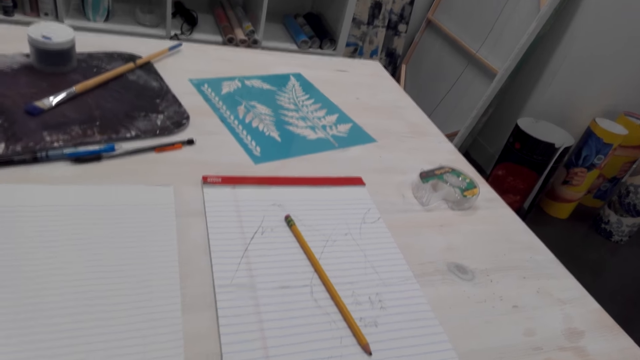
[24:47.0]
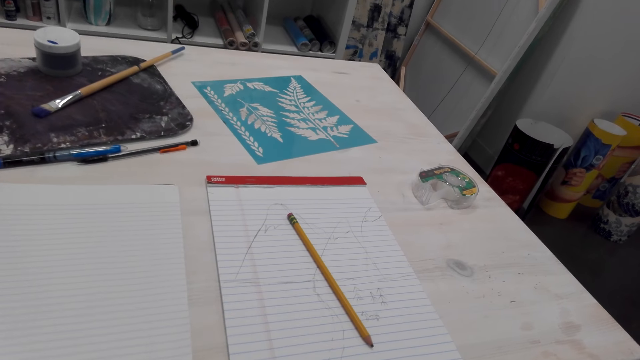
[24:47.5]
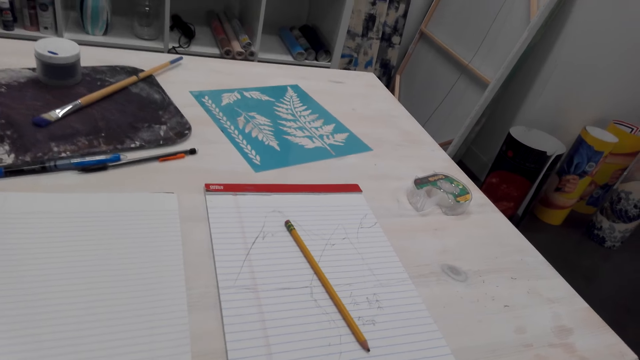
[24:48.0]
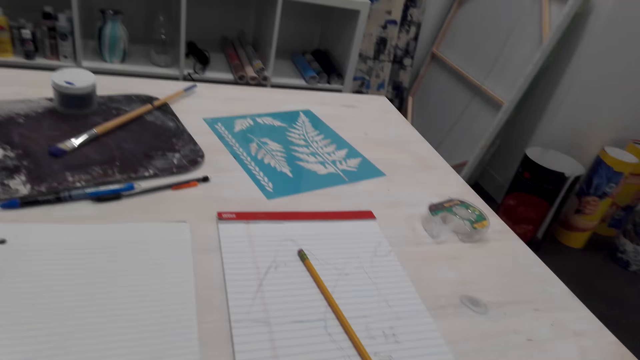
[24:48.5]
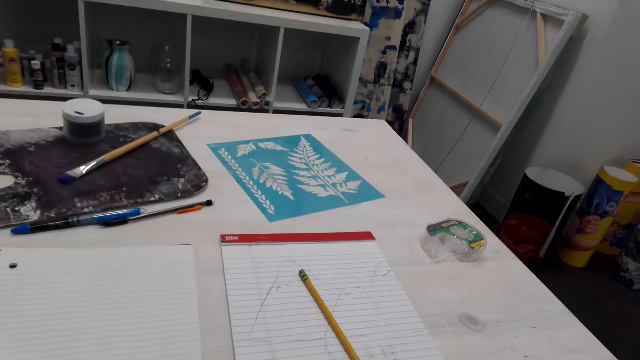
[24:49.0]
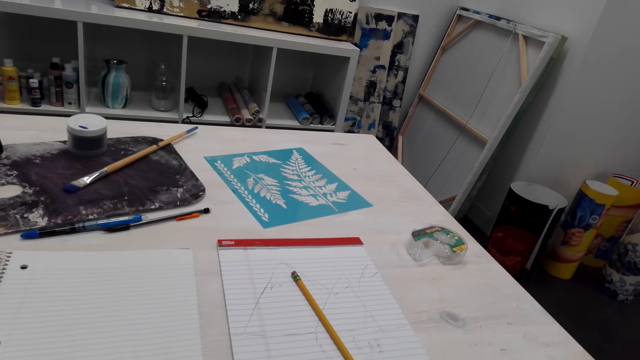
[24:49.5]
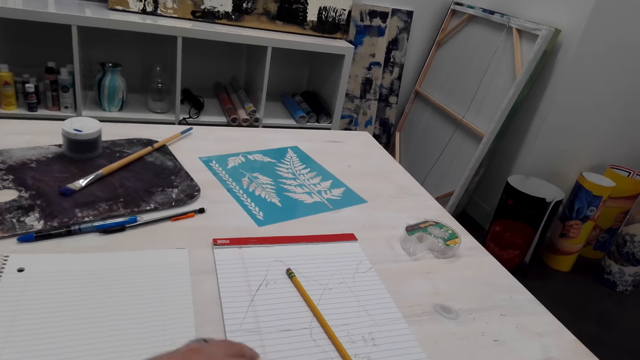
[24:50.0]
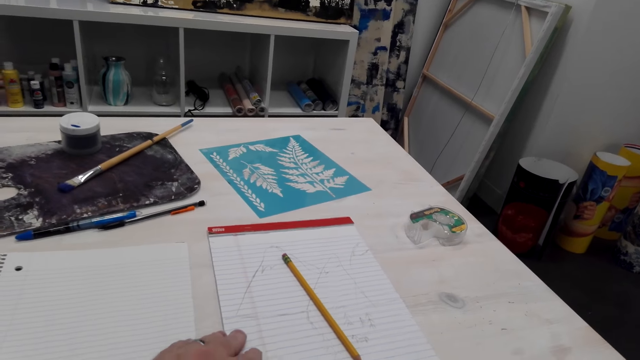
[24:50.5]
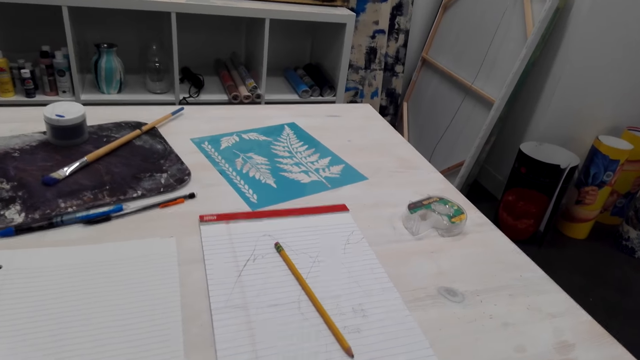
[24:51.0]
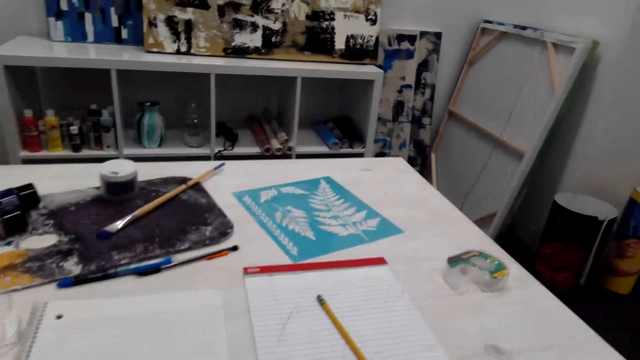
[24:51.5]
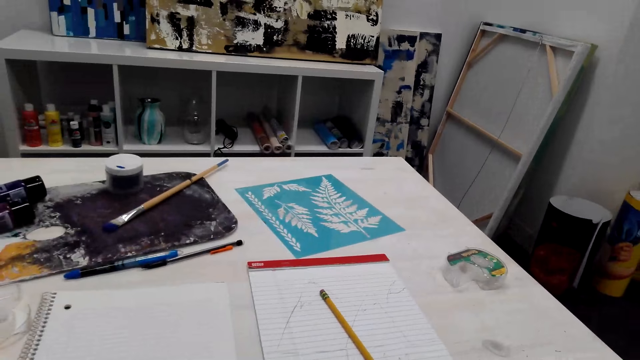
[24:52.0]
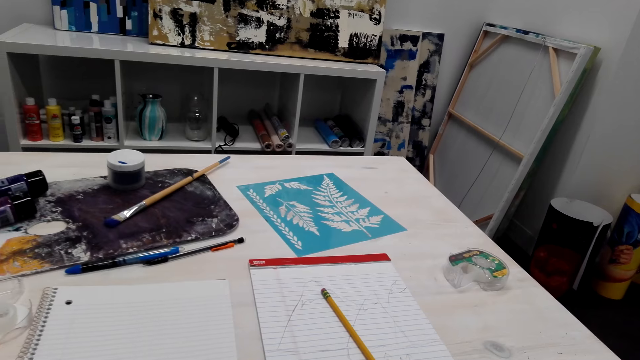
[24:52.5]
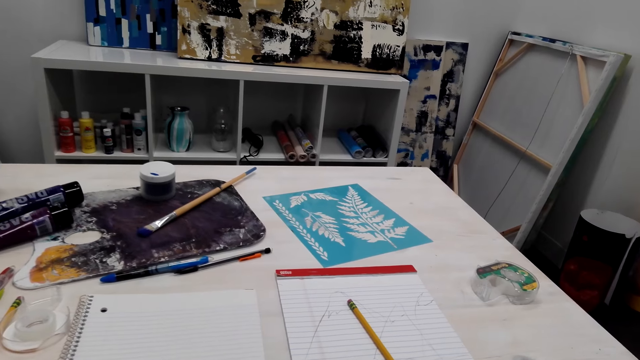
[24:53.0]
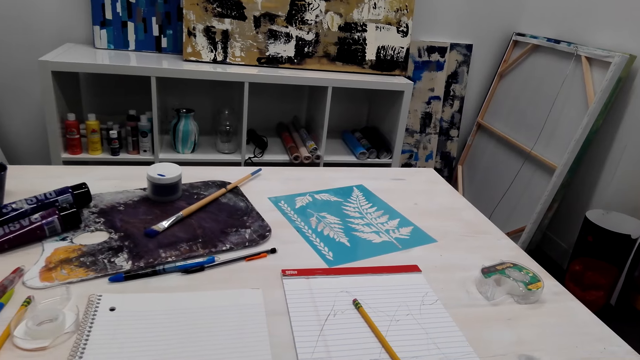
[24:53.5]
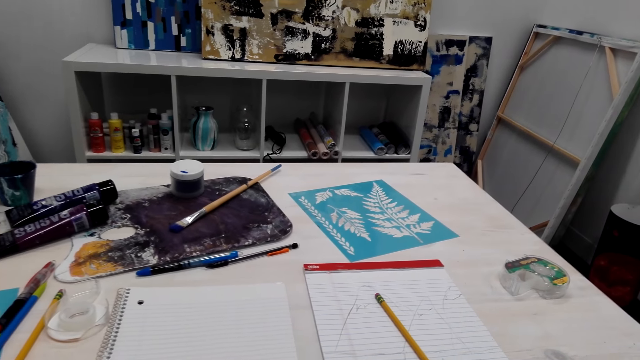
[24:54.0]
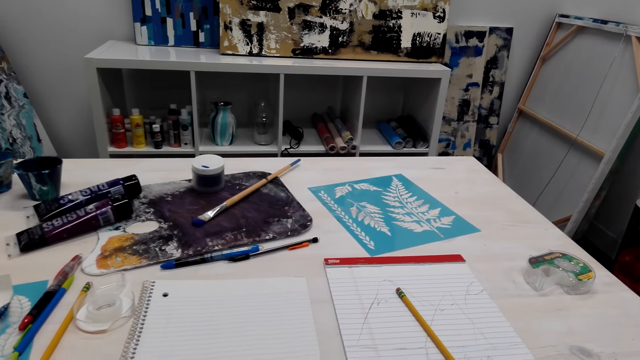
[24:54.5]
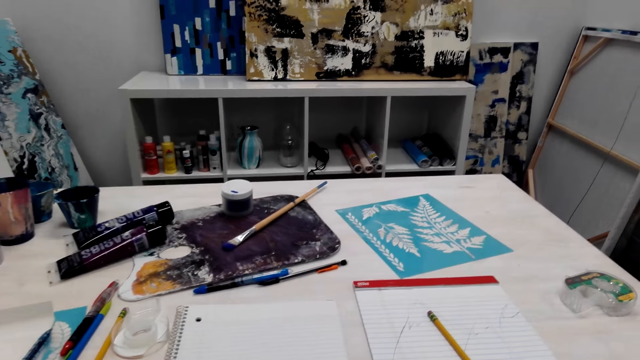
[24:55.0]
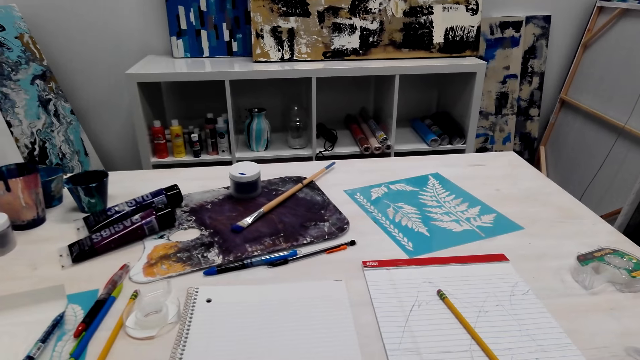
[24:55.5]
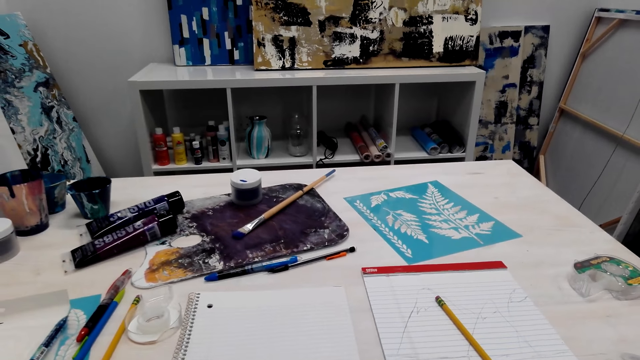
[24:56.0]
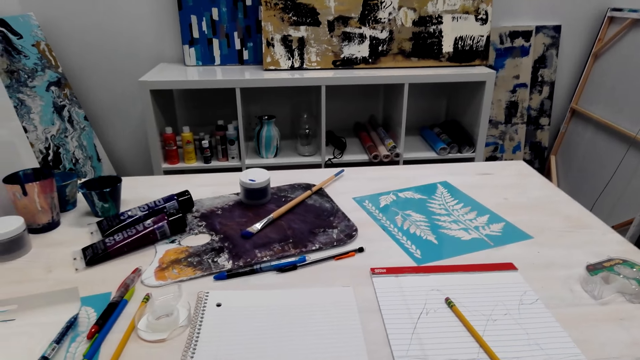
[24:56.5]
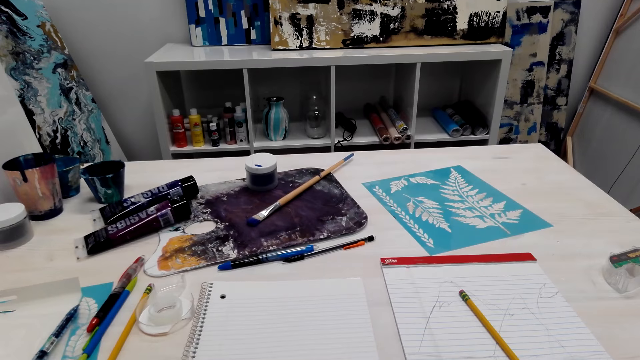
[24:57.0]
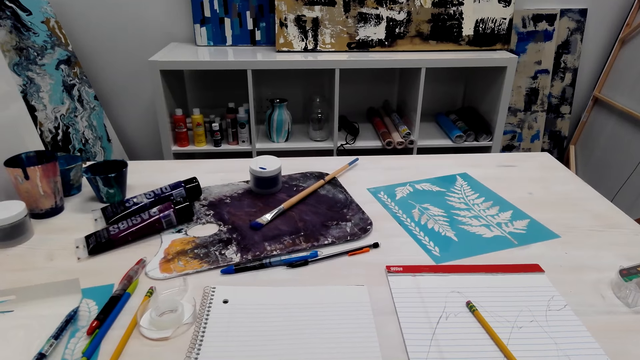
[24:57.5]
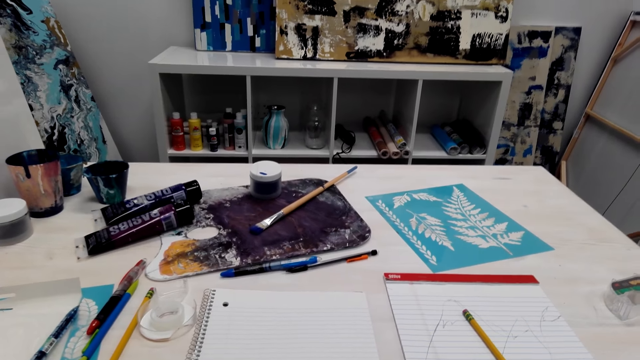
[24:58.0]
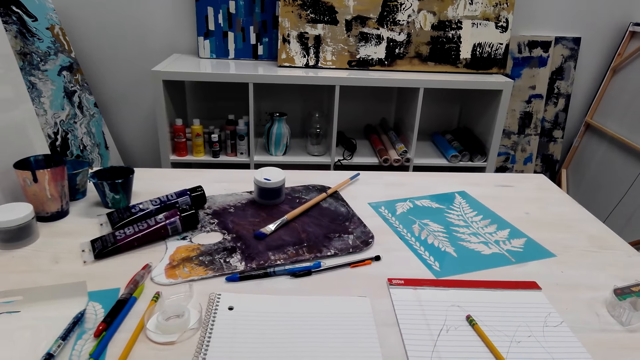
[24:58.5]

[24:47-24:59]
The camera wearer laughs. They touch the paper. A person talks with the camera wearer.

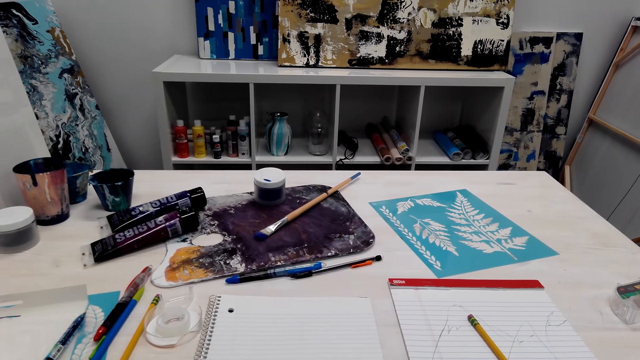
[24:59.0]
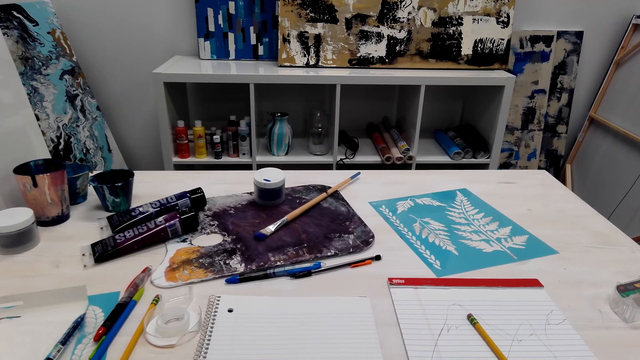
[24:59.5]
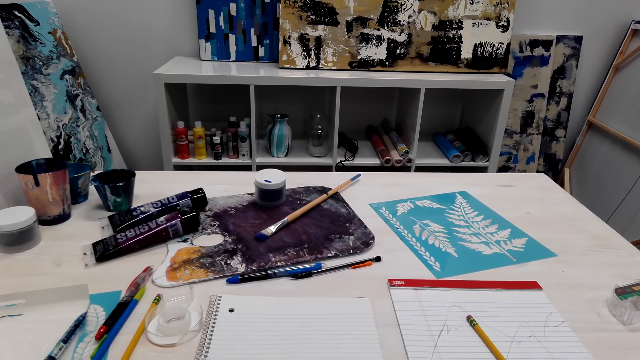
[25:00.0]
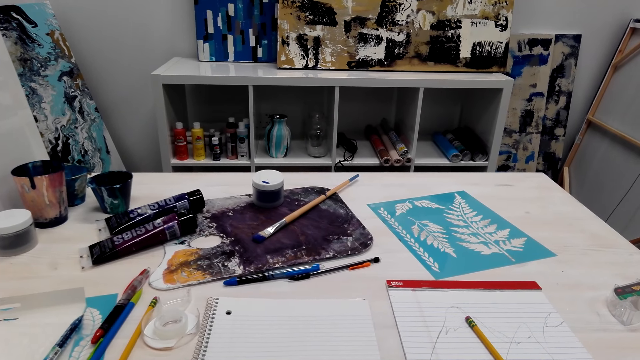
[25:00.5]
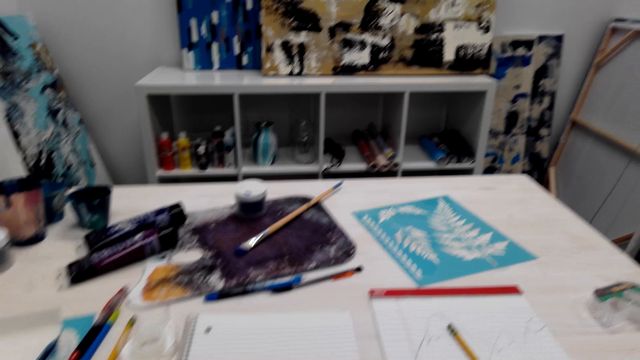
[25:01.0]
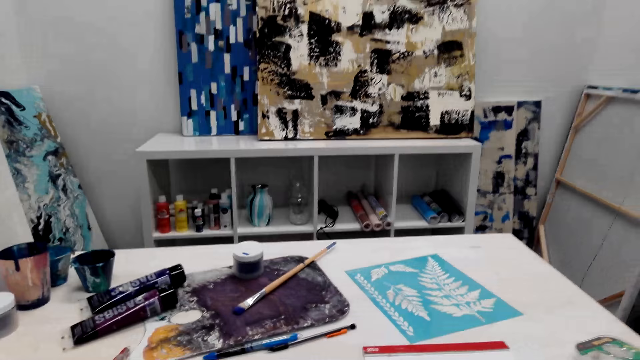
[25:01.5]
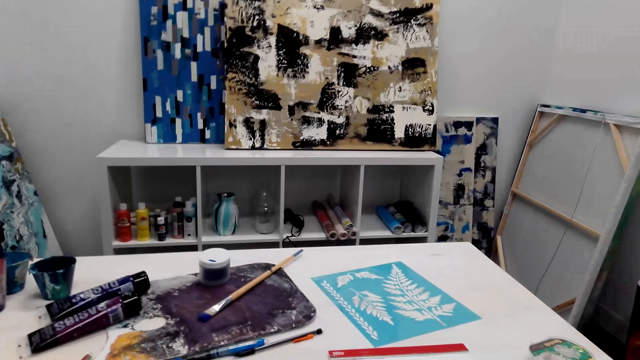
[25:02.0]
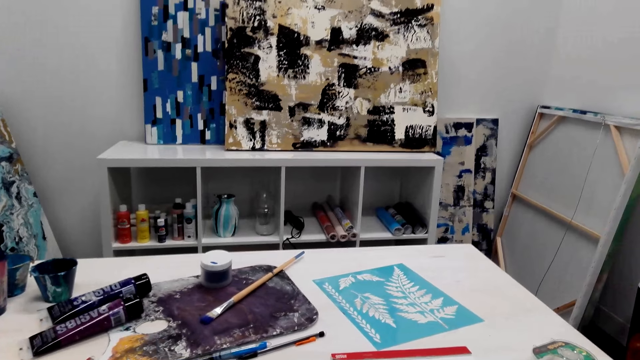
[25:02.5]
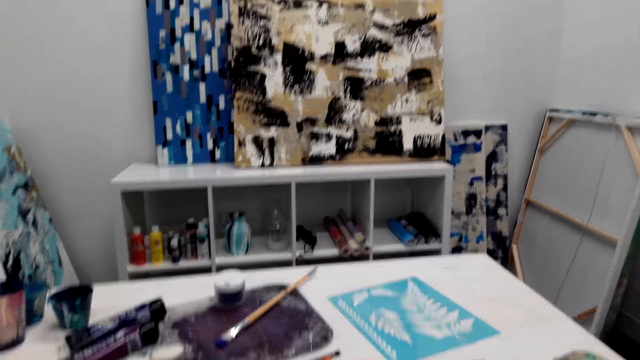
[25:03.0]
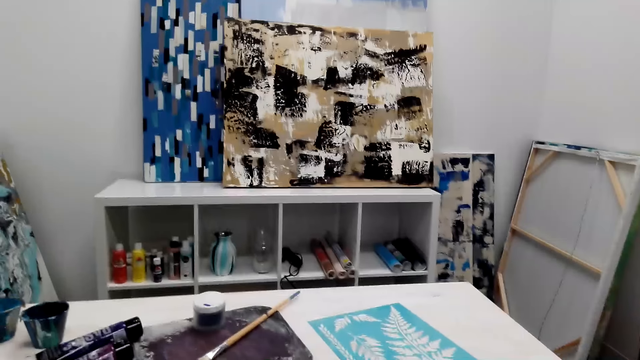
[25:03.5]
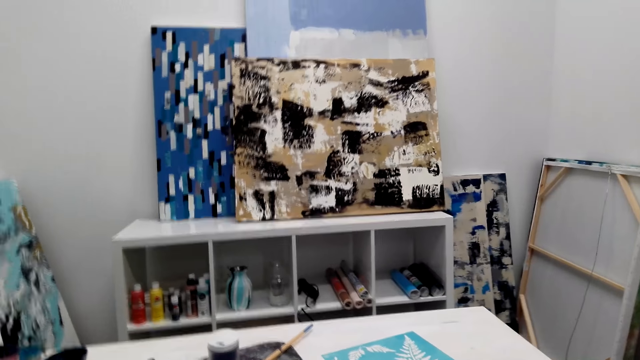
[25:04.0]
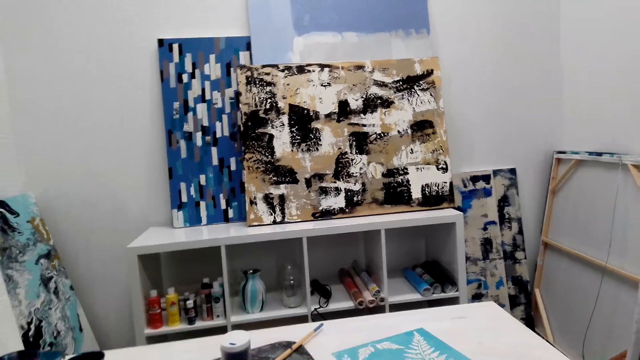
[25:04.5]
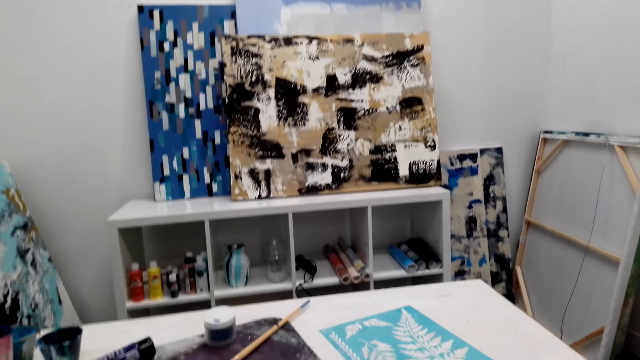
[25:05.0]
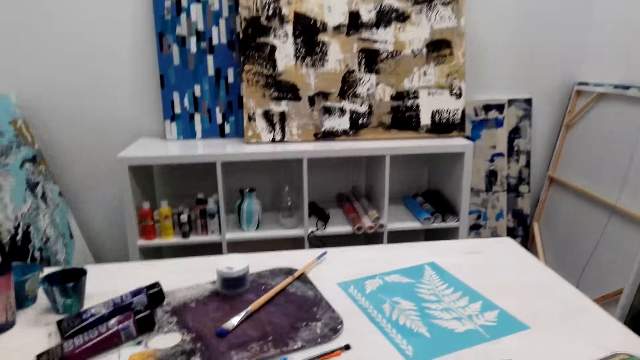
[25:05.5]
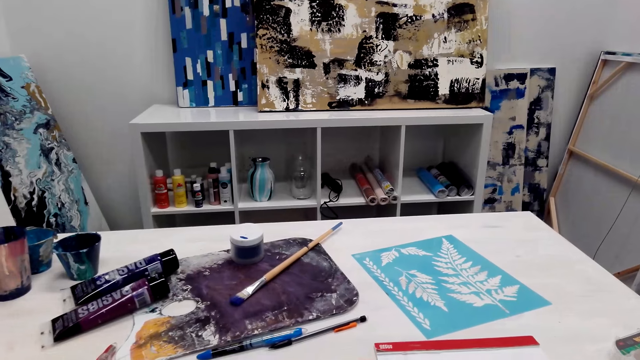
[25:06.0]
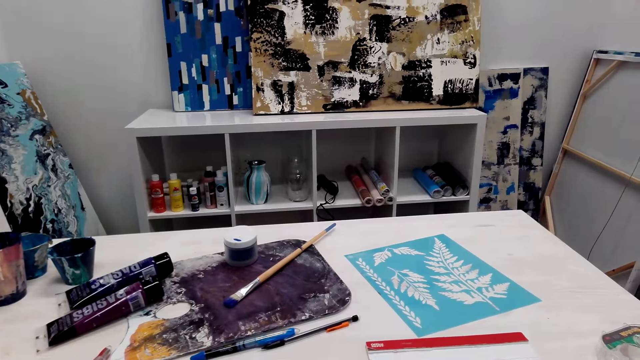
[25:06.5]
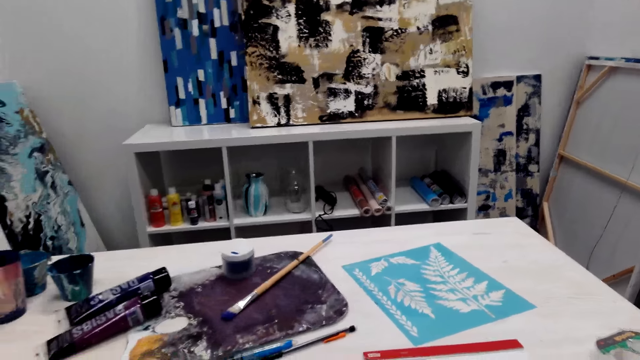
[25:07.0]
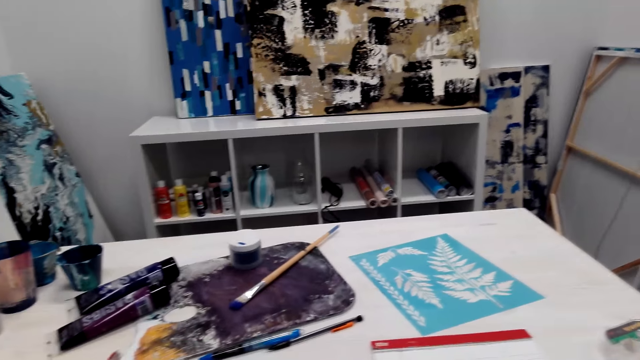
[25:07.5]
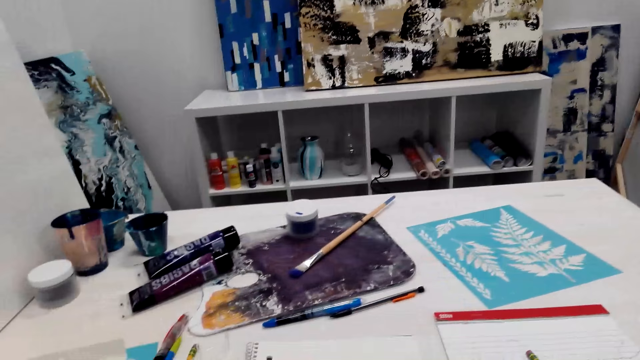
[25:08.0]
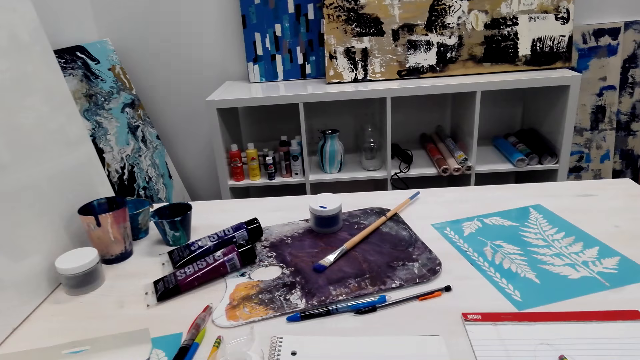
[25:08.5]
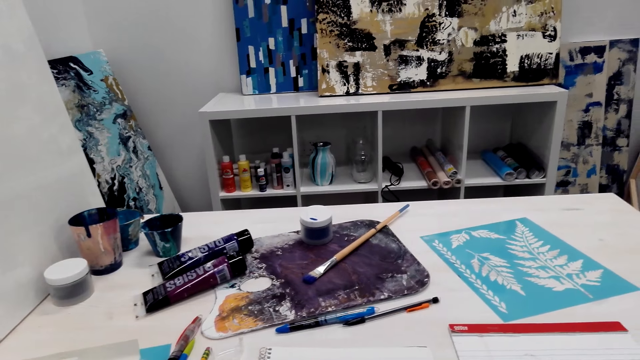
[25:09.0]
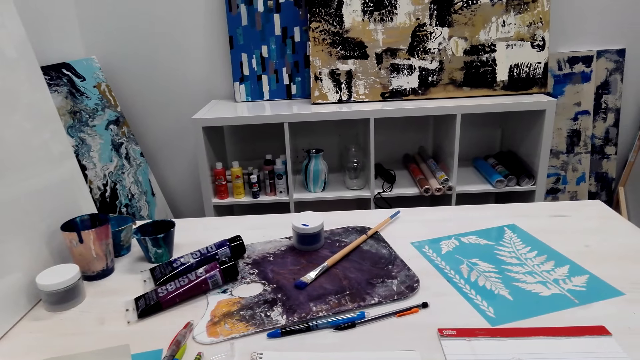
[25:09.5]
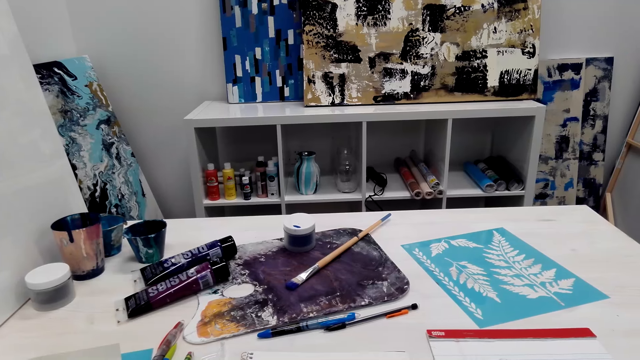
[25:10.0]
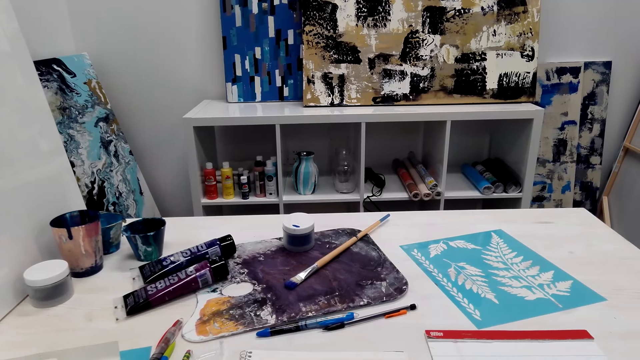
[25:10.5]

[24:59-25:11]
The camera wearer talks with a person. The person talks with the camera wearer. The camera wearer talks with the person.
